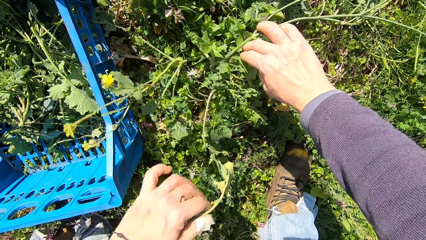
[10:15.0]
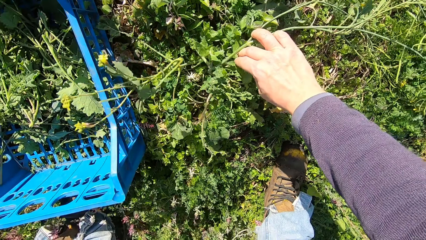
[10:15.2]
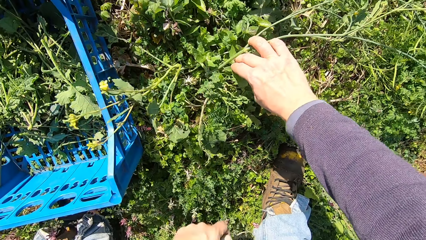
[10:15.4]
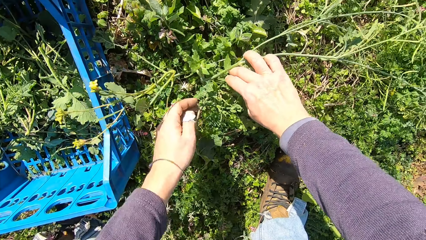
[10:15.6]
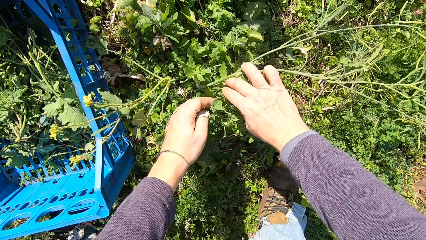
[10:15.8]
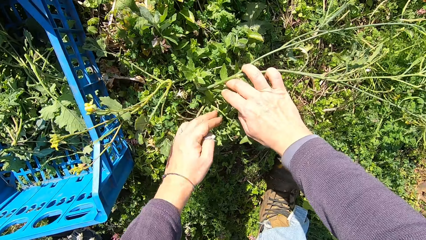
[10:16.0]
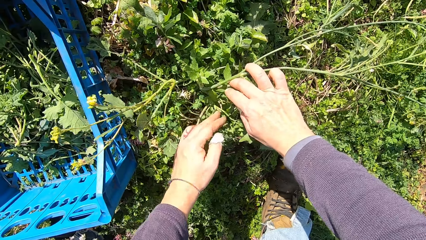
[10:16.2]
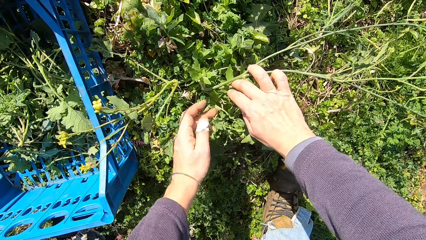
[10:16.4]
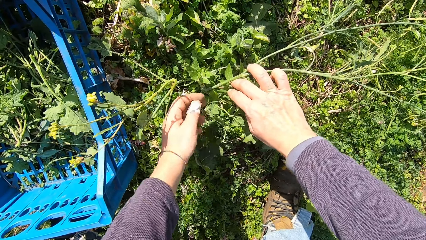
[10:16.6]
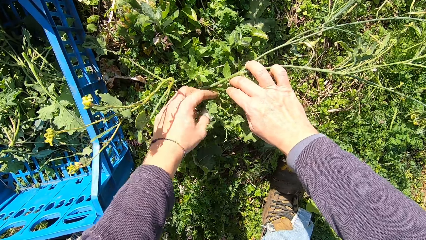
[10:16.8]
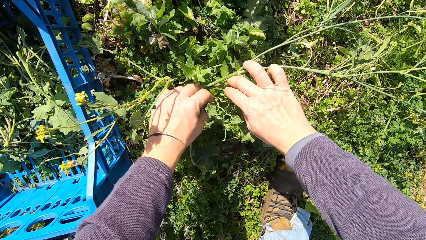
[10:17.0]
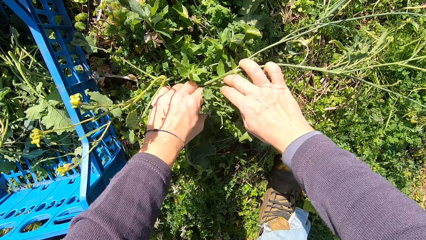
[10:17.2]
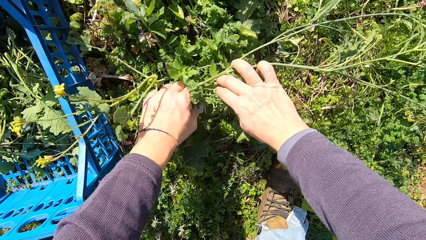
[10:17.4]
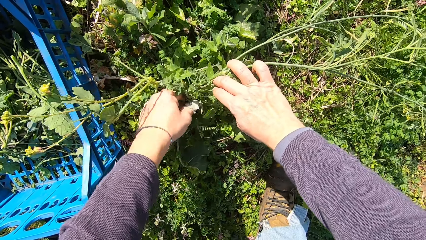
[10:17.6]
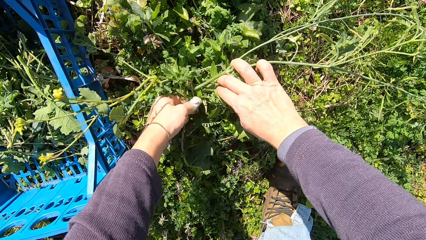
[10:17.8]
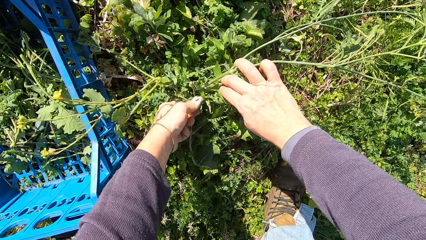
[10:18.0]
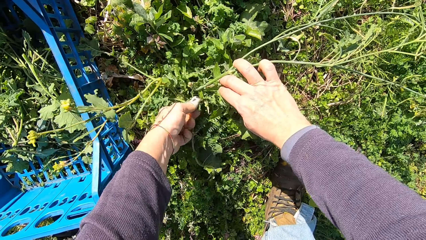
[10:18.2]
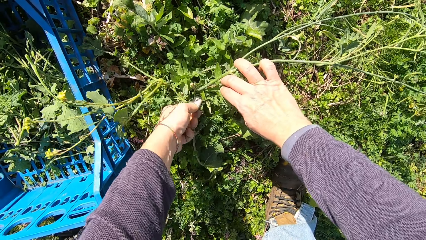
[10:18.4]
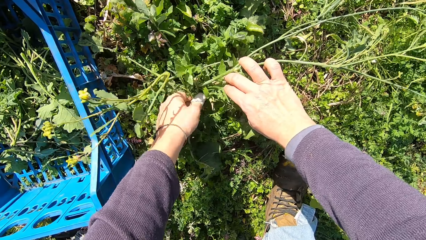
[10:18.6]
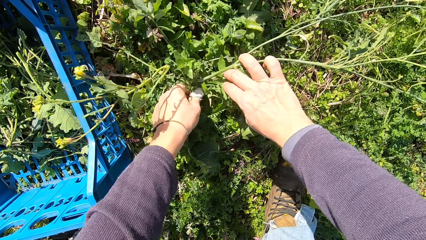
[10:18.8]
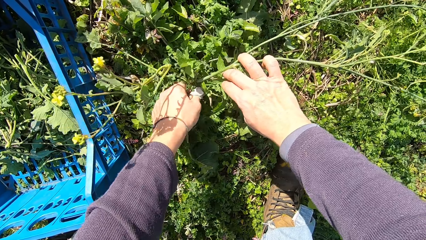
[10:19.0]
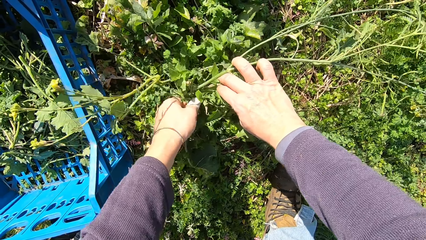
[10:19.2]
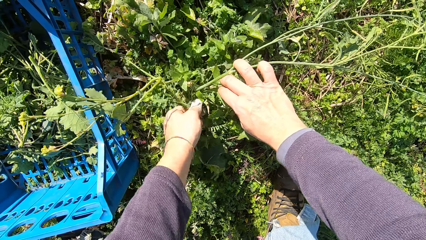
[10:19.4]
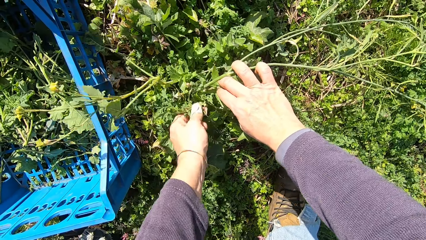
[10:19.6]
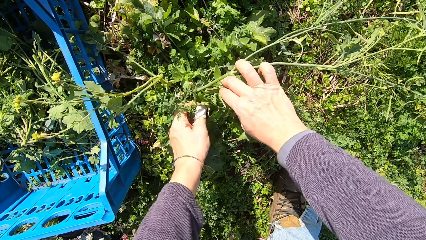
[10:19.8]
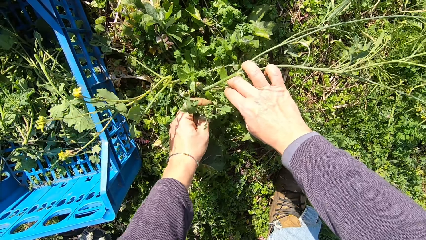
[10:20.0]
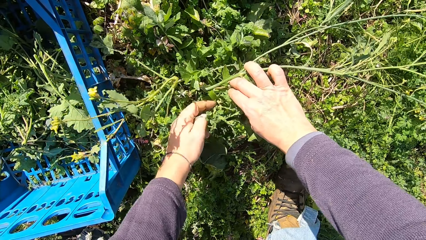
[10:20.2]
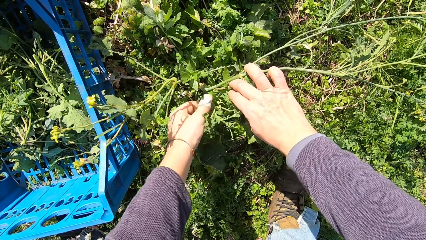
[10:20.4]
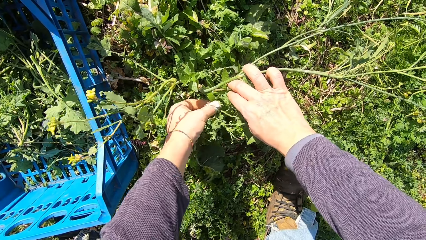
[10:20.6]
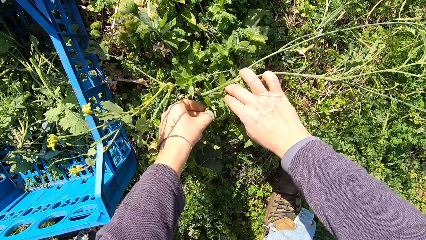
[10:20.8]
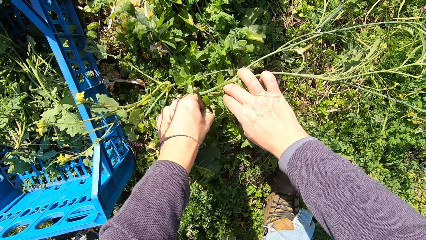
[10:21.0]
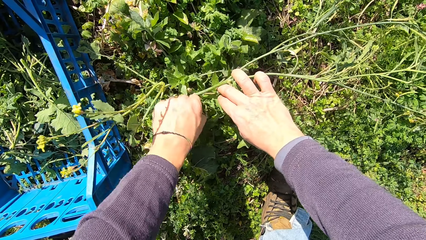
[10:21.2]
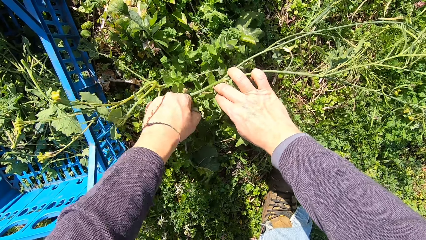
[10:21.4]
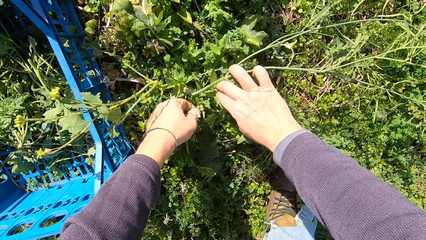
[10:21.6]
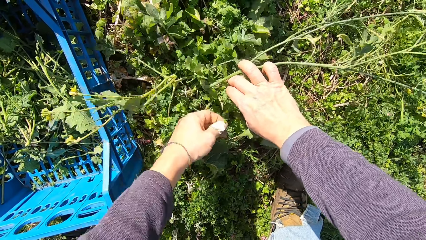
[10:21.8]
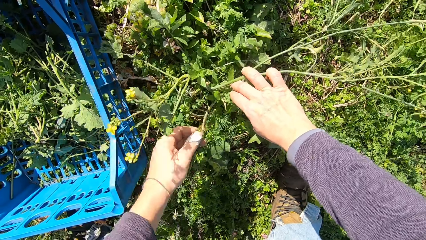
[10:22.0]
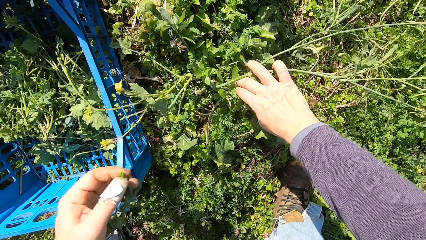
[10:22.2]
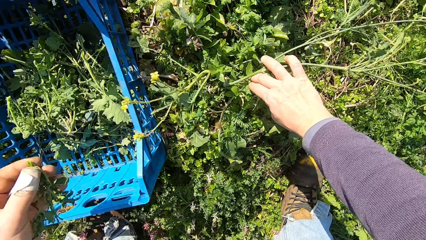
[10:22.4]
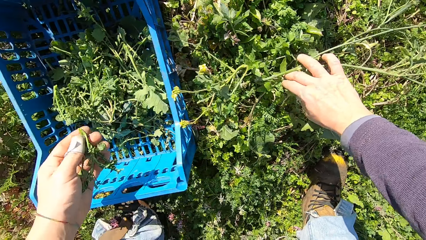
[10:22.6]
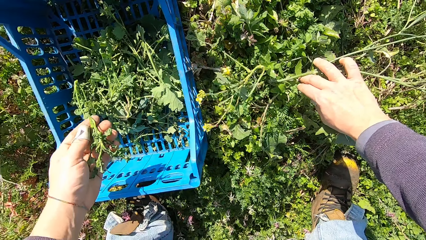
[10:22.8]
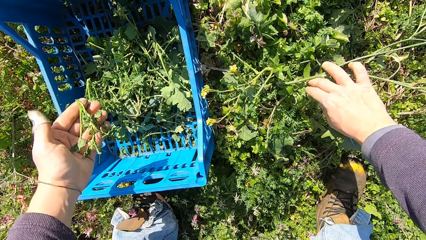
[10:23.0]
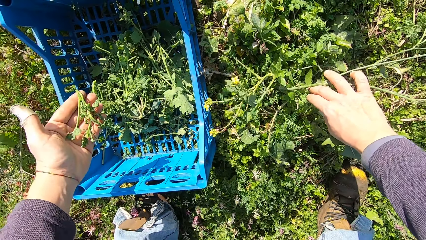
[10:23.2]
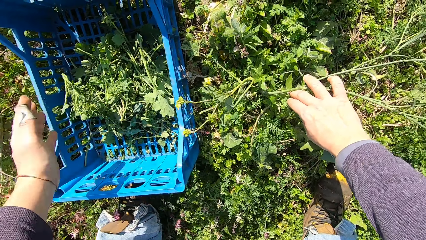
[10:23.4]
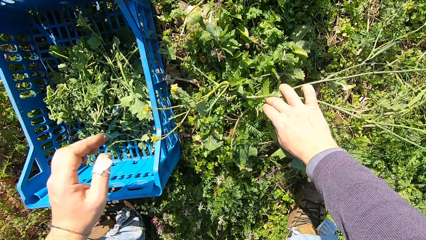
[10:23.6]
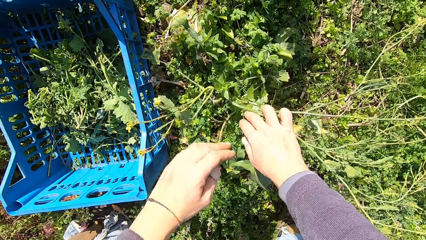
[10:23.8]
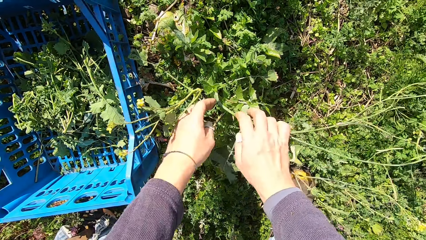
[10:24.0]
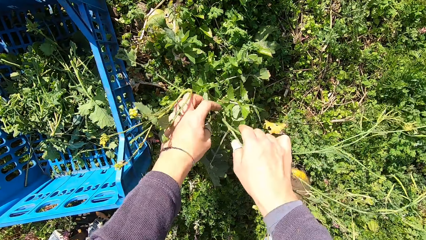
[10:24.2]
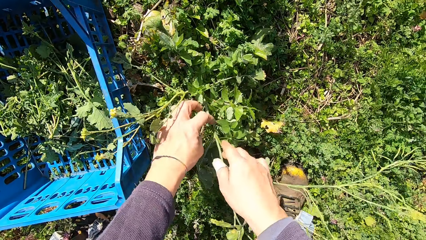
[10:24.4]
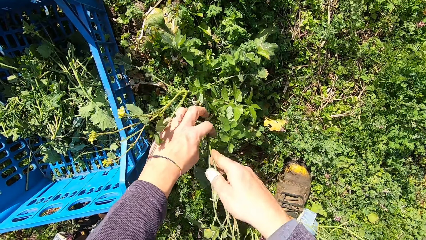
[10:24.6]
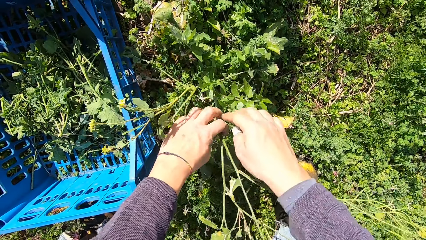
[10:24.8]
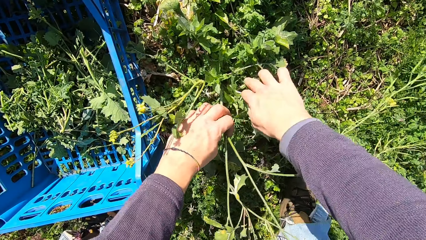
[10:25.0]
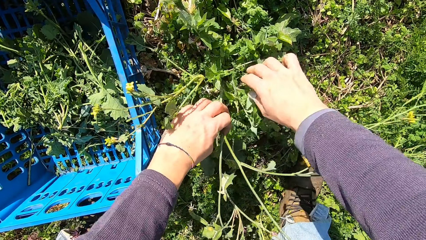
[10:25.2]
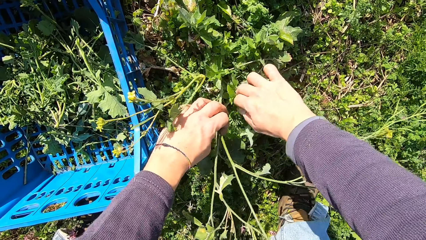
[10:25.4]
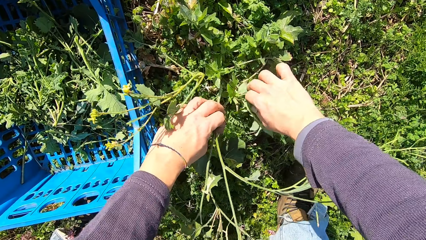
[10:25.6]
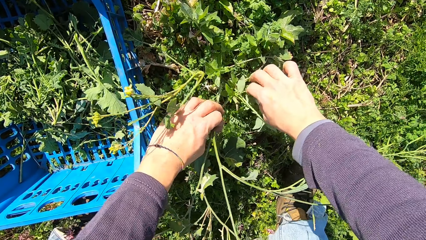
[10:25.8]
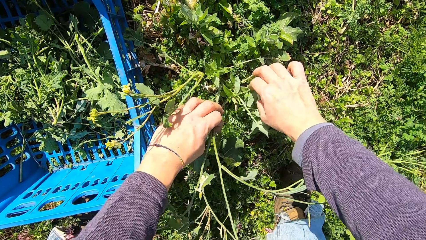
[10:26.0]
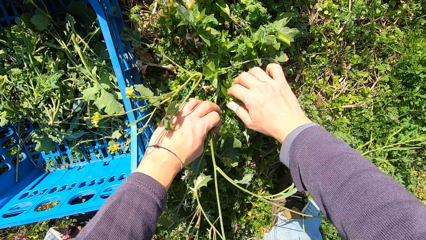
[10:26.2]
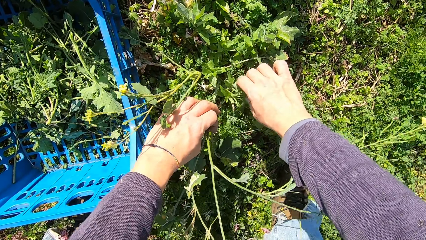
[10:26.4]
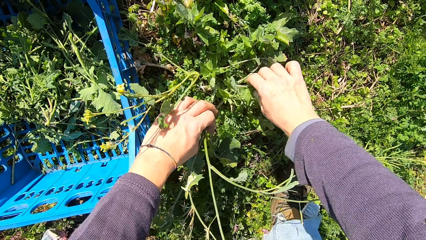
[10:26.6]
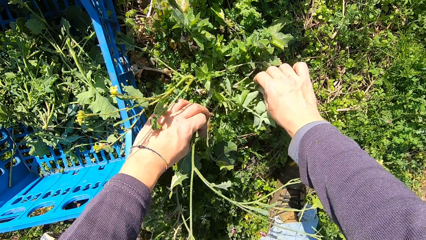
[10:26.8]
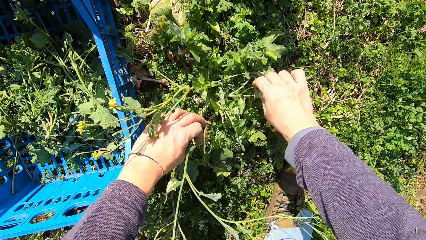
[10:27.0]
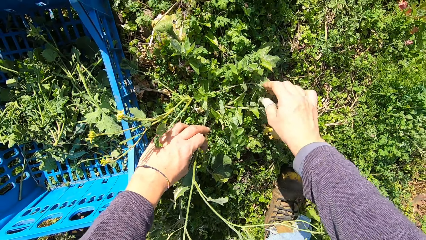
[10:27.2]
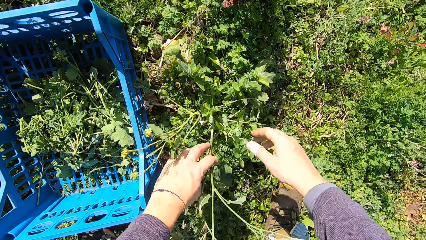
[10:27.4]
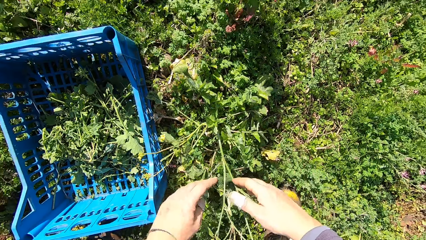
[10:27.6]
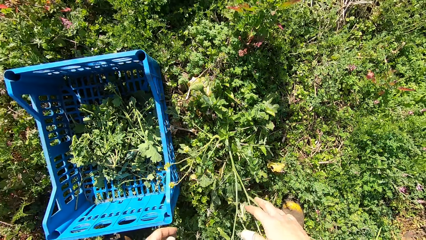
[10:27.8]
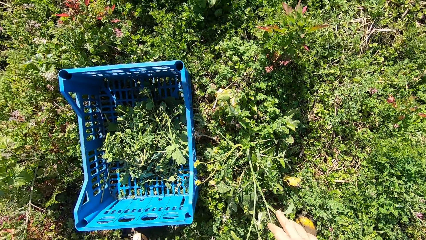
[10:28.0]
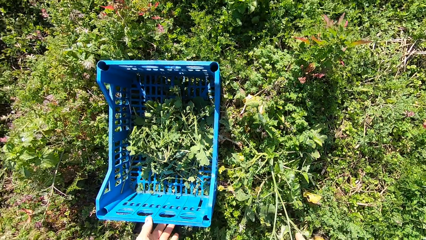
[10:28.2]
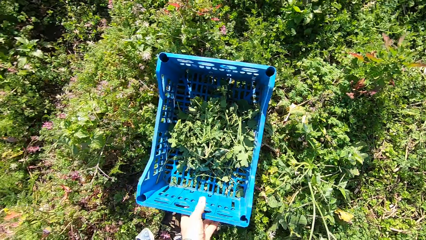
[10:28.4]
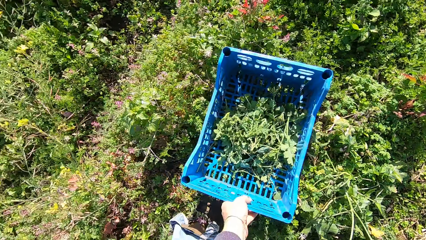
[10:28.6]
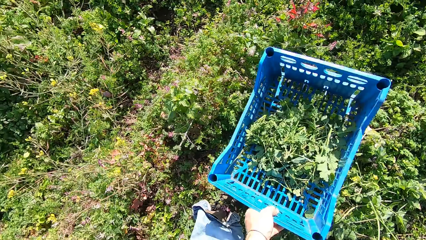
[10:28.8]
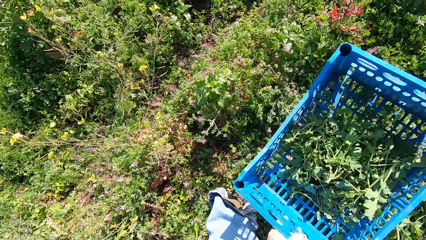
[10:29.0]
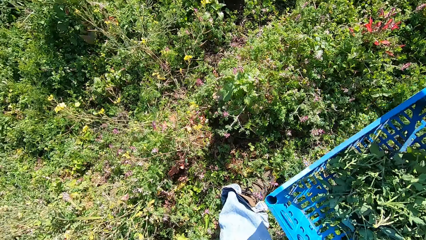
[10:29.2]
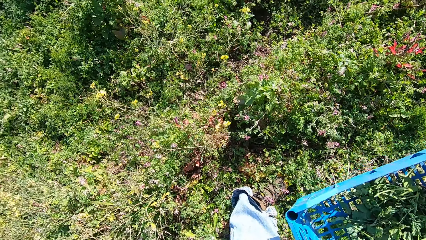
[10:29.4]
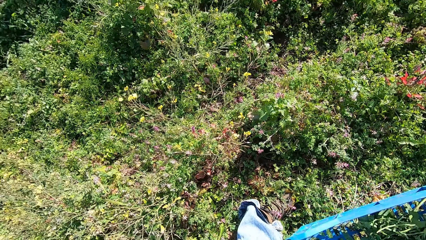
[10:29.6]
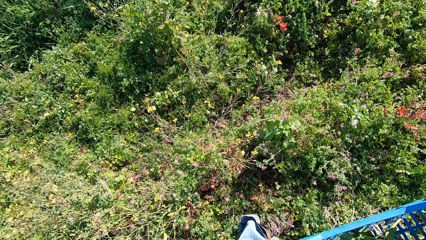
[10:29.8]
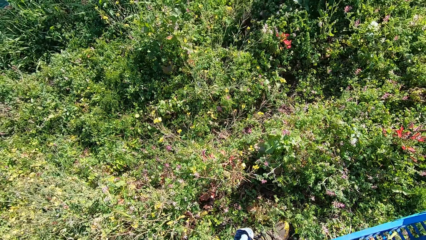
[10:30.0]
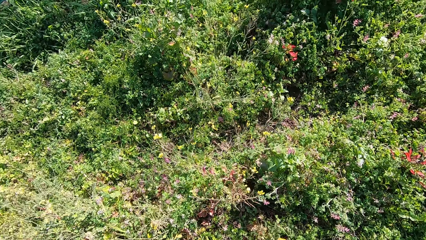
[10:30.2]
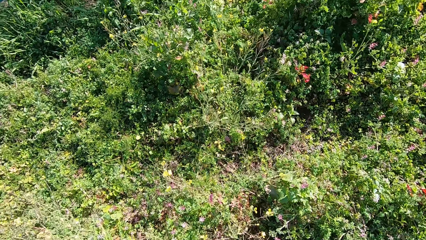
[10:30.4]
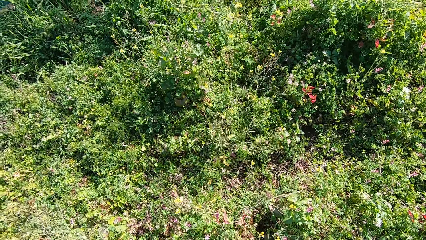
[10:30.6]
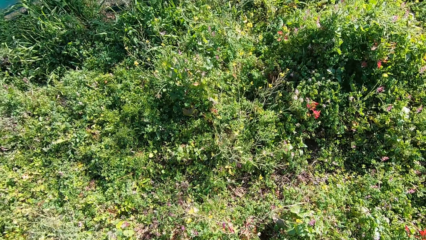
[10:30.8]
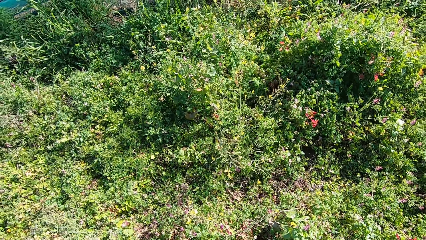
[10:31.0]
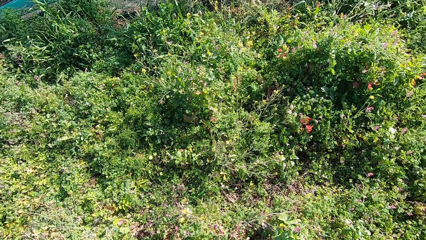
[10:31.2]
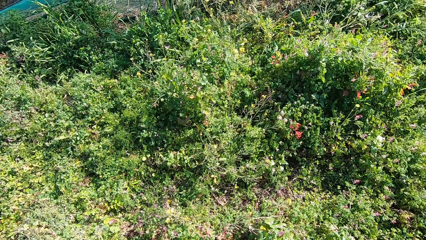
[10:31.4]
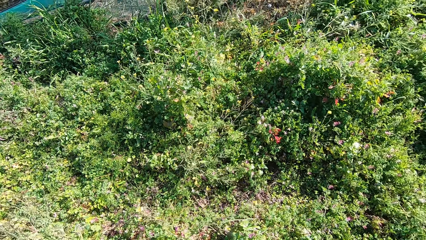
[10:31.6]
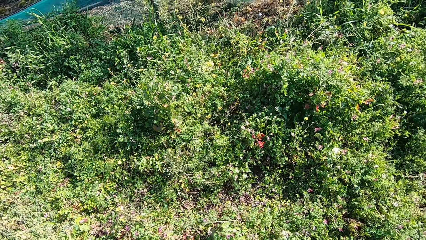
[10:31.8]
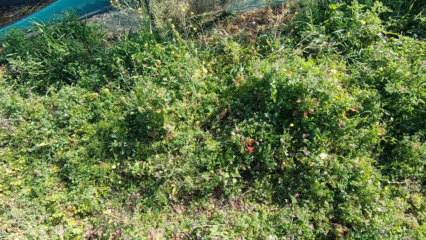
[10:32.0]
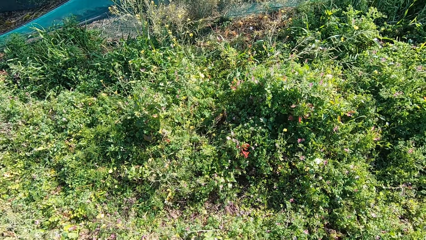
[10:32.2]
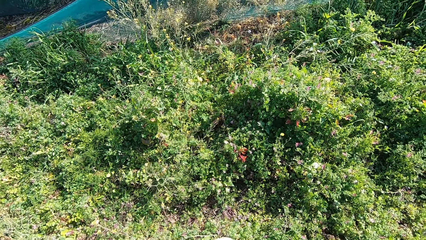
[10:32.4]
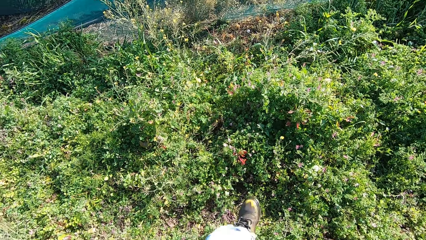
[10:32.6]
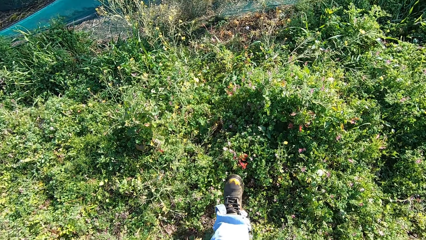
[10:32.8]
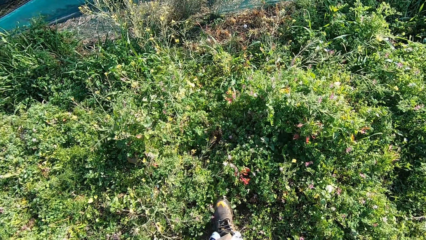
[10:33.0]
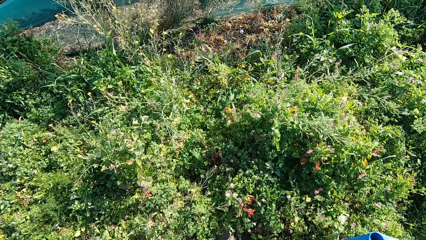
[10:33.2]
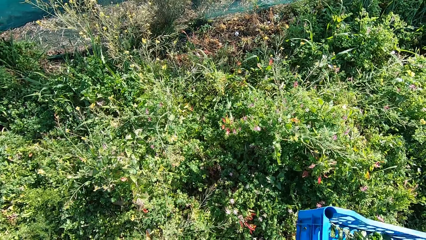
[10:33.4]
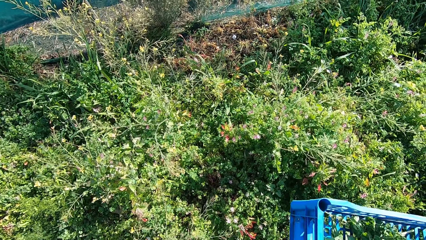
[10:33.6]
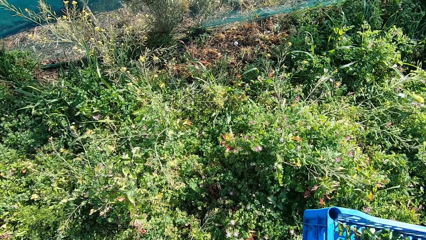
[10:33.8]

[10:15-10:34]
The camera wearer throws a wilted leaf of a dandelion plant. He handles the dandelion plant. He cuts a stem from the plant with his hand. He picks the dandelion plant. He drops the stem in the basket. He handles the dandelion plant. He carries the basket with dandelion from the ground. He walks forward in the garden.
